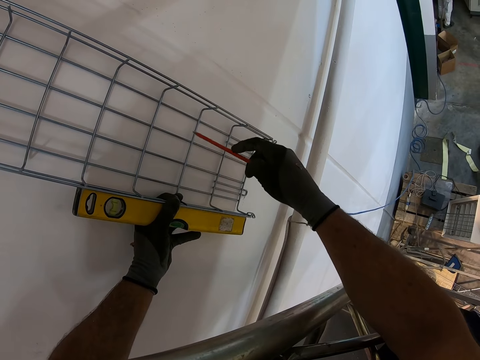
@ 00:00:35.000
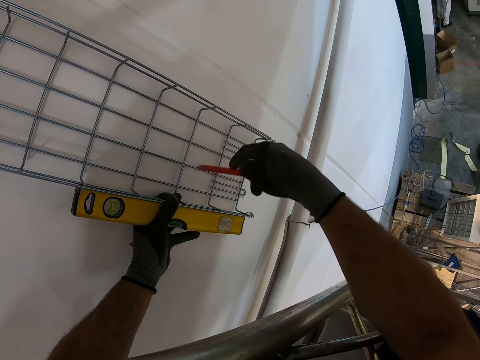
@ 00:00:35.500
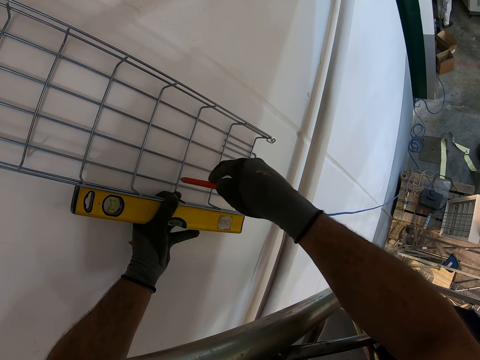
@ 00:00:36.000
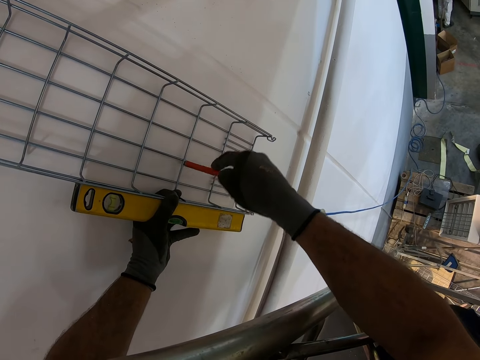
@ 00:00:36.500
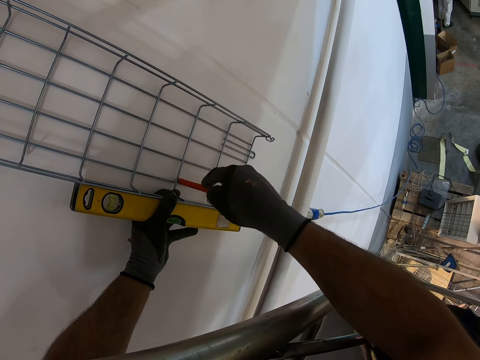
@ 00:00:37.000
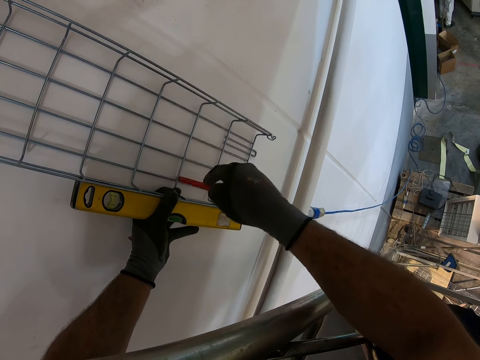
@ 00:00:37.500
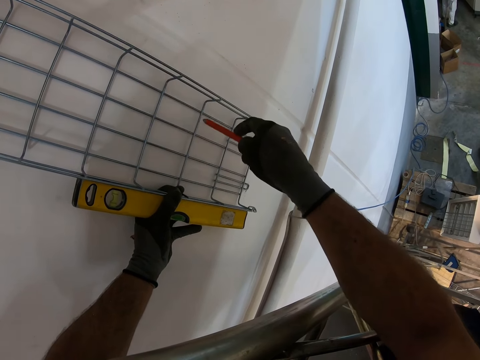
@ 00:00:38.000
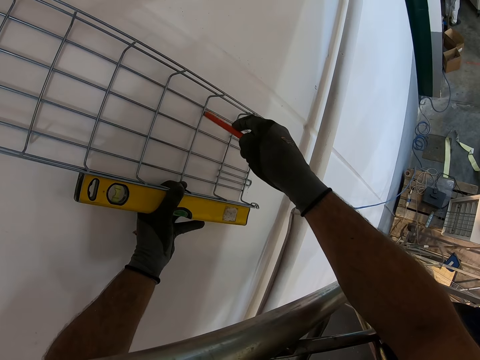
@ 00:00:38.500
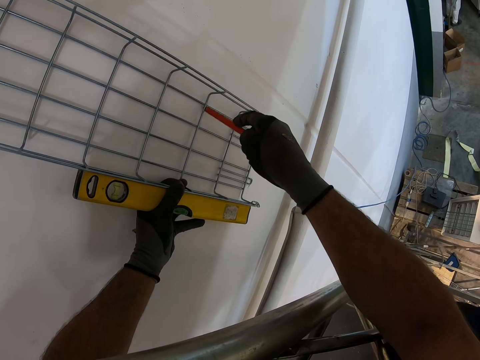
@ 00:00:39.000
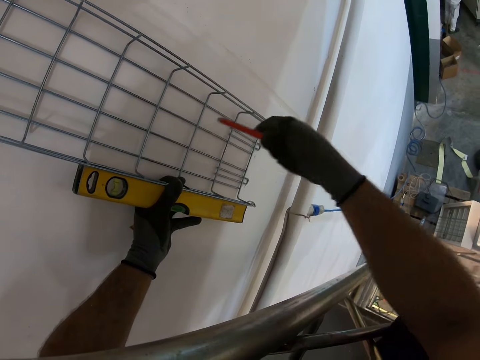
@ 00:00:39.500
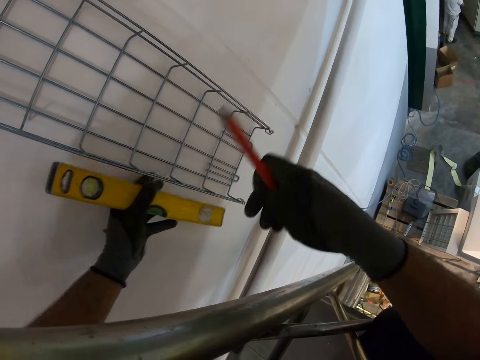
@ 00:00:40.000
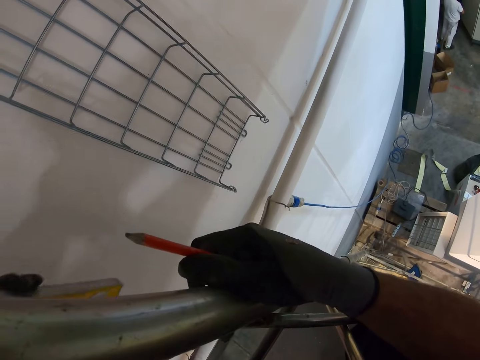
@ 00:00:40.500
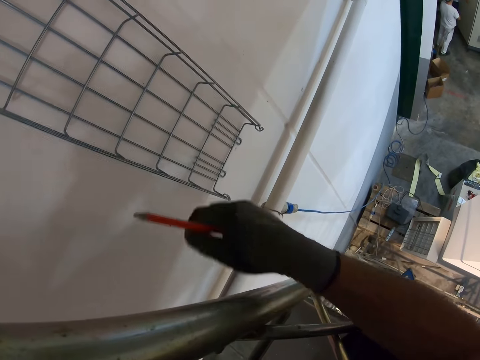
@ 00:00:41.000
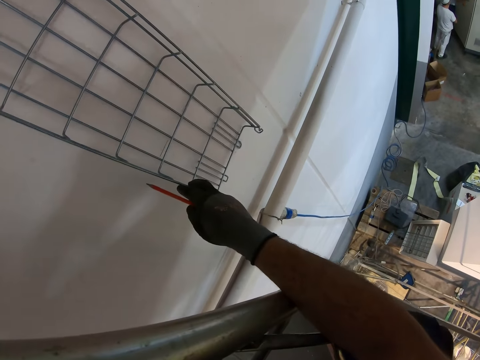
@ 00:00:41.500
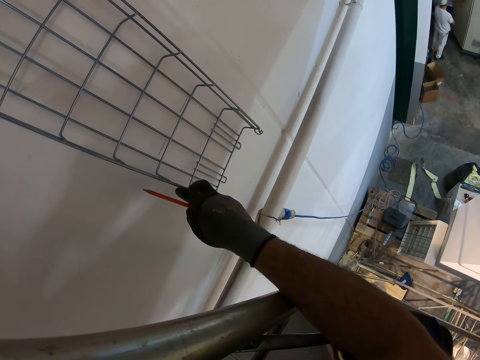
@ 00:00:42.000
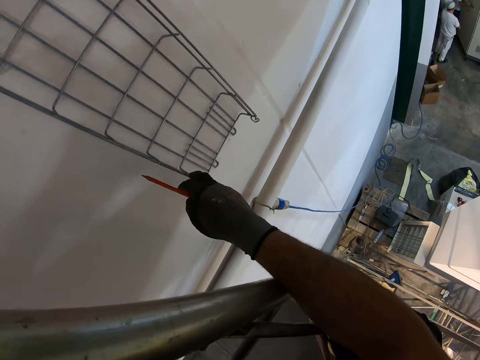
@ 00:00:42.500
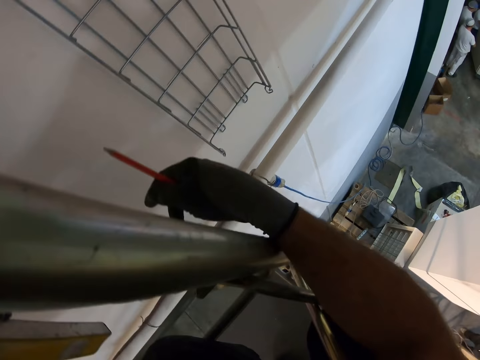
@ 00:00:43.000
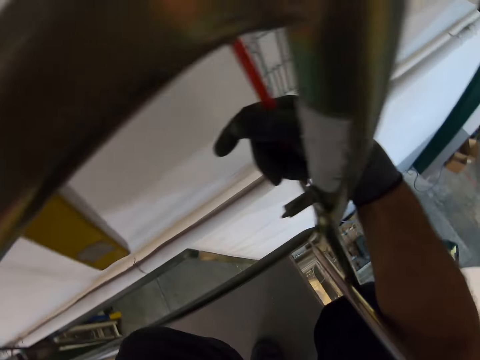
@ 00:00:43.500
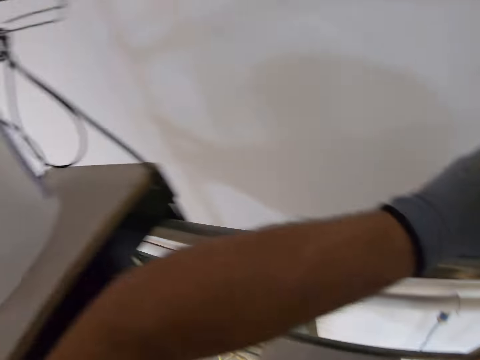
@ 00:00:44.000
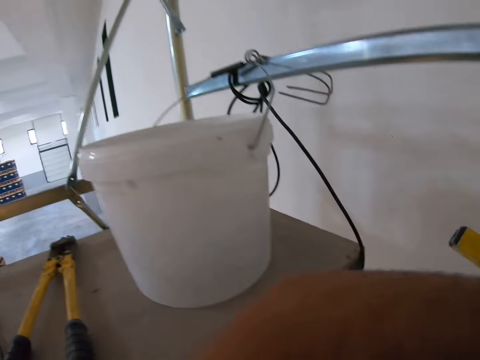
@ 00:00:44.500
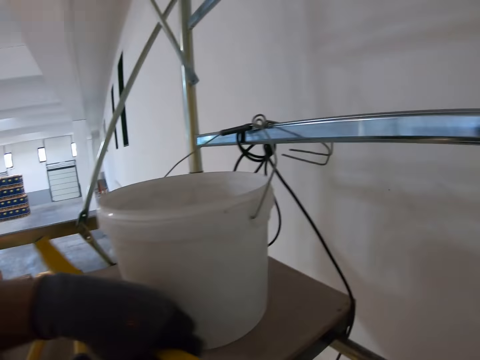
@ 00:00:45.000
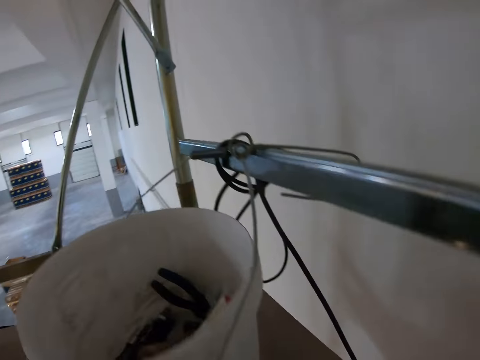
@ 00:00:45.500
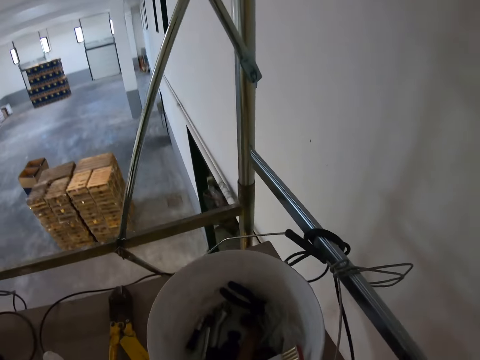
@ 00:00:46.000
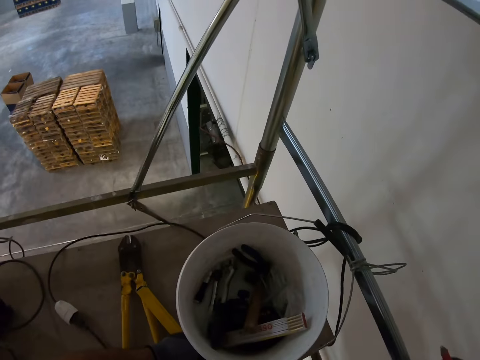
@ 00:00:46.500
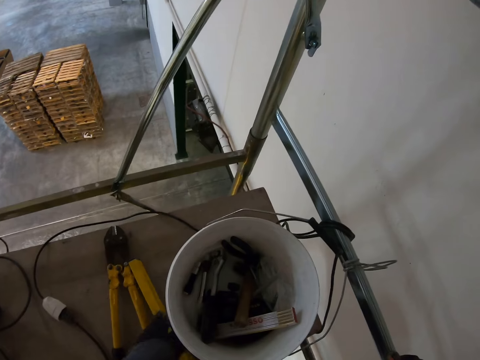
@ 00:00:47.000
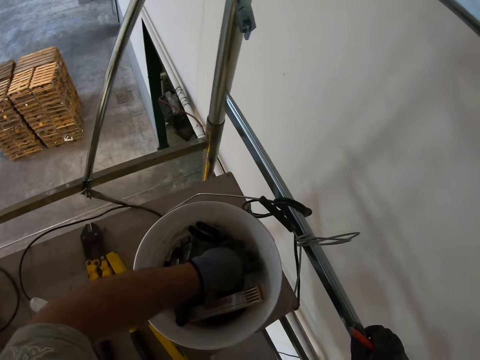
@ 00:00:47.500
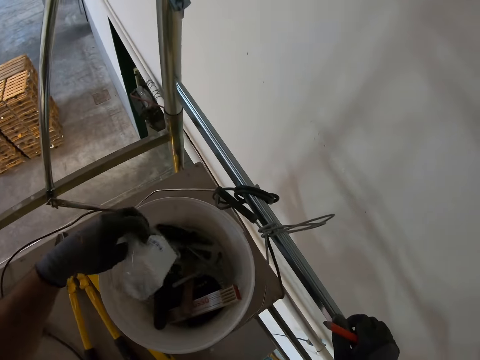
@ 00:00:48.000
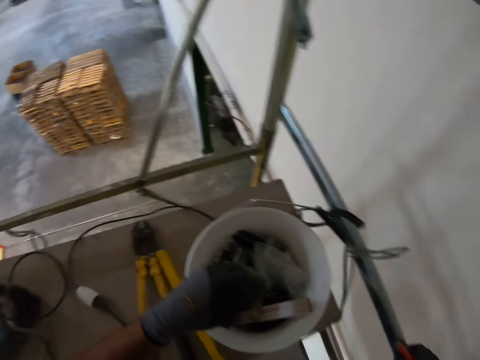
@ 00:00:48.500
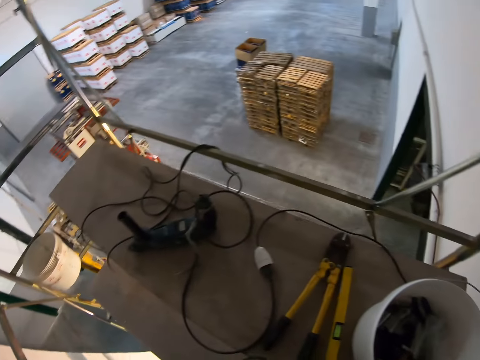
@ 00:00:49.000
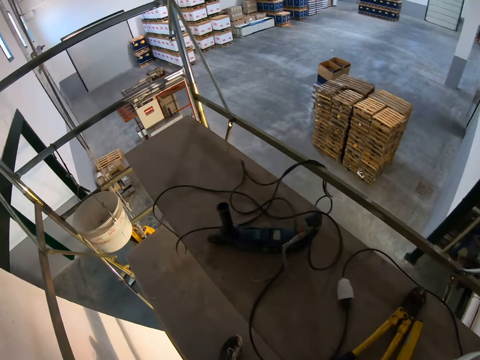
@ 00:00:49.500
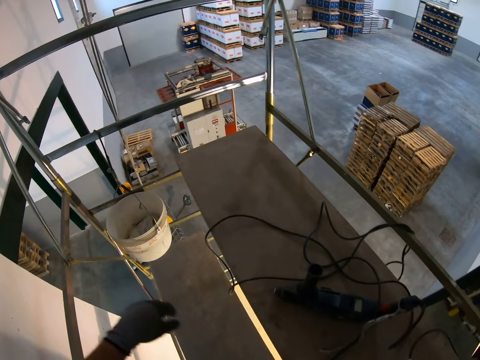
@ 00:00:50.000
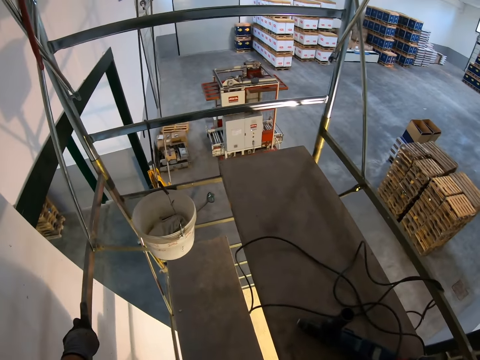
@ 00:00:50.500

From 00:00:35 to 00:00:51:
The camera wearer marks a point with the pencil. They draw the wall. They draw the wall again. They look around, adjust the wire mesh cable tray, and look around. They place the spirit level on the board. They pick up the paper, drop the paper, and walk around.

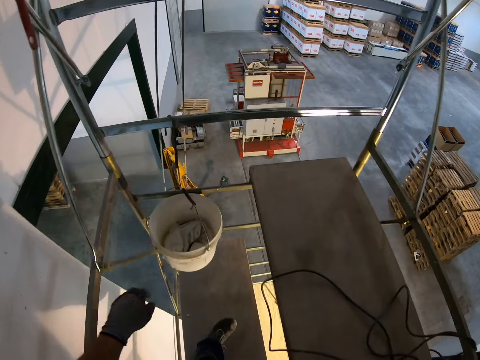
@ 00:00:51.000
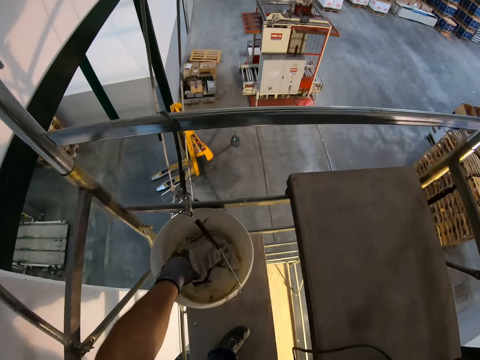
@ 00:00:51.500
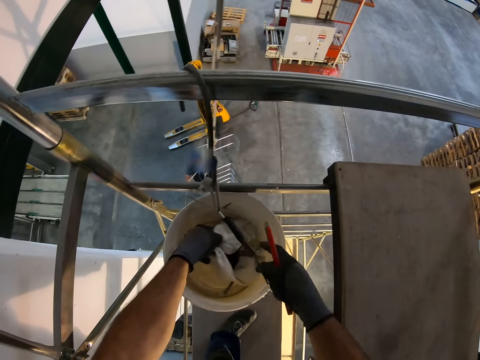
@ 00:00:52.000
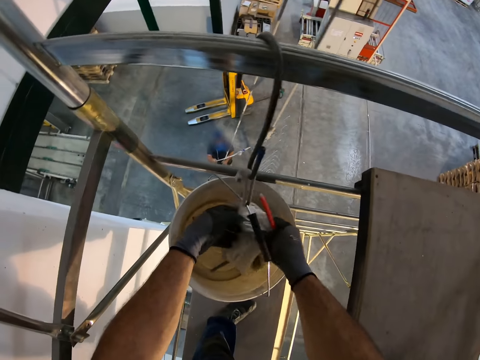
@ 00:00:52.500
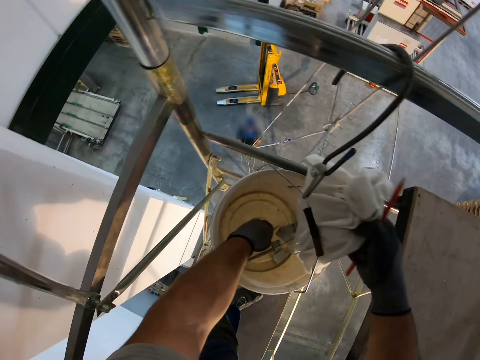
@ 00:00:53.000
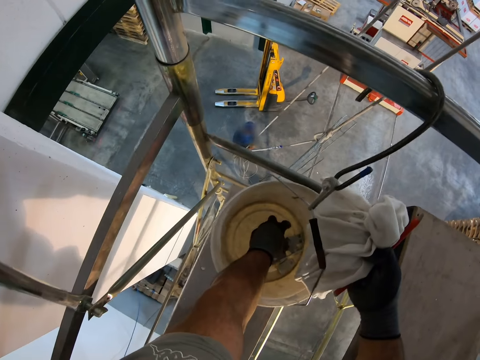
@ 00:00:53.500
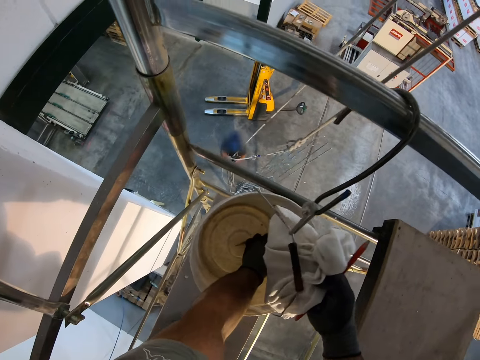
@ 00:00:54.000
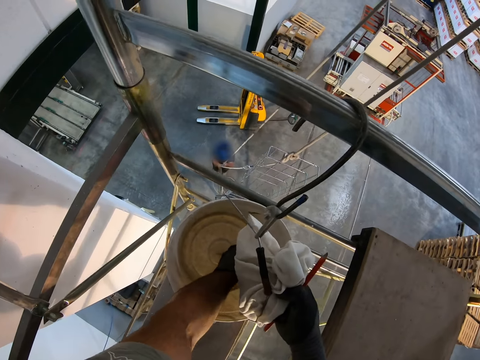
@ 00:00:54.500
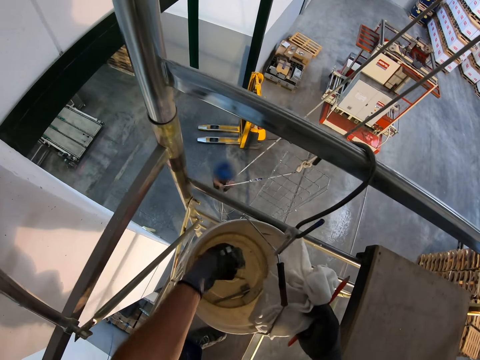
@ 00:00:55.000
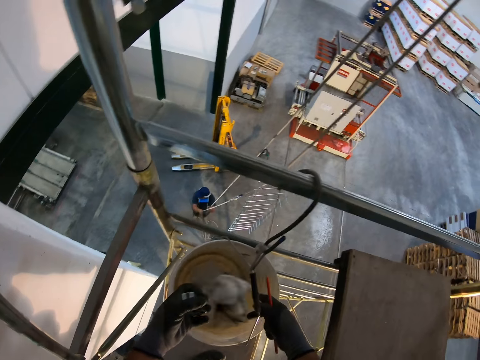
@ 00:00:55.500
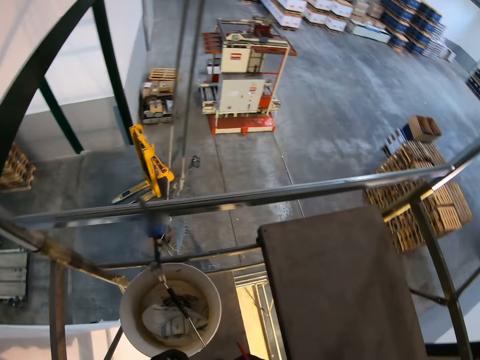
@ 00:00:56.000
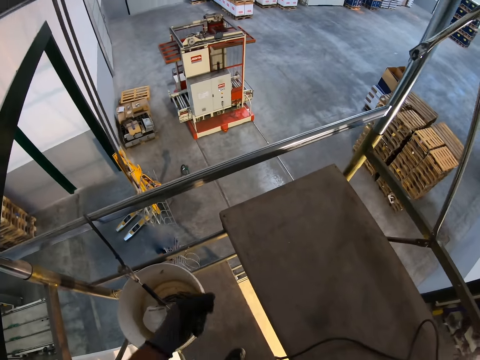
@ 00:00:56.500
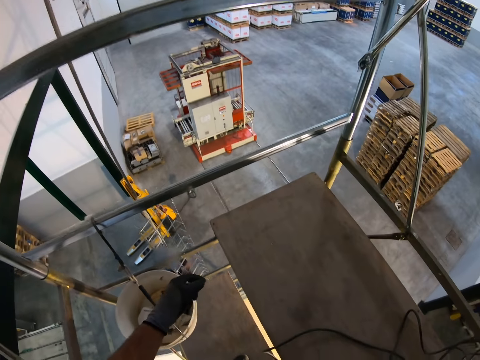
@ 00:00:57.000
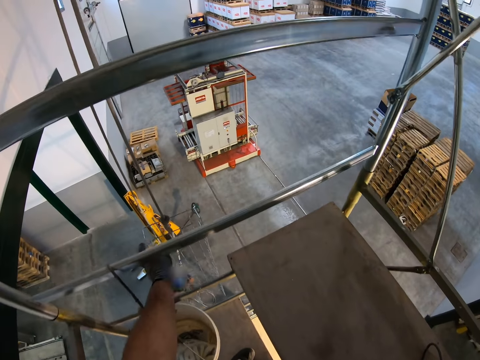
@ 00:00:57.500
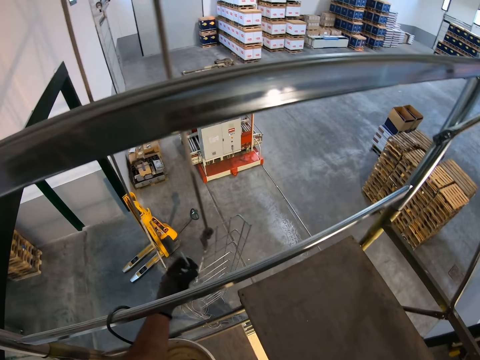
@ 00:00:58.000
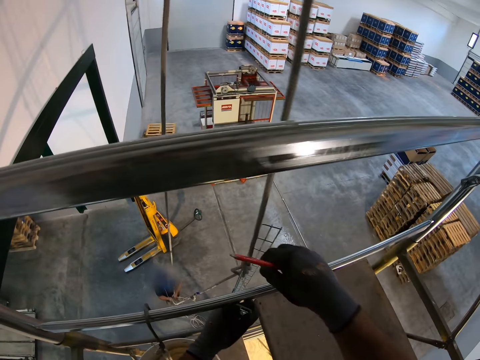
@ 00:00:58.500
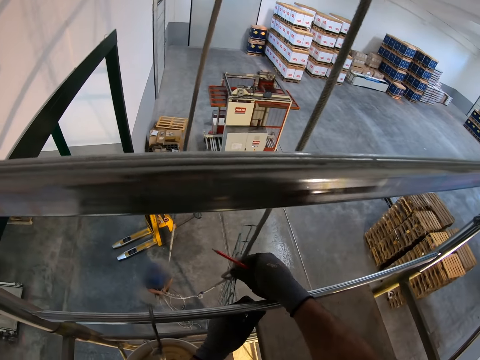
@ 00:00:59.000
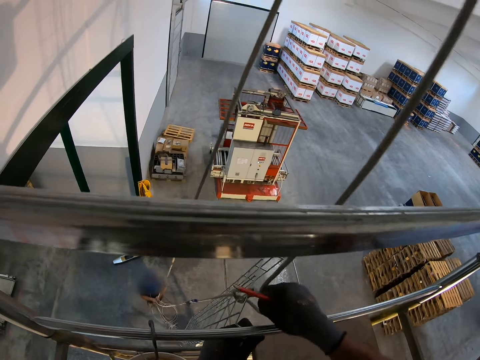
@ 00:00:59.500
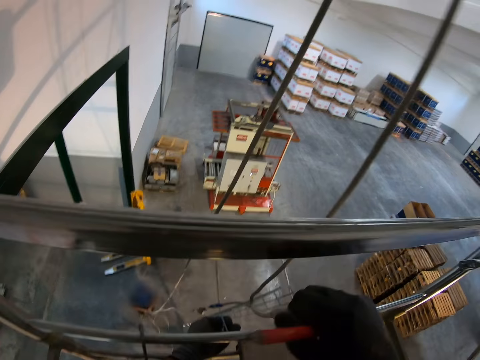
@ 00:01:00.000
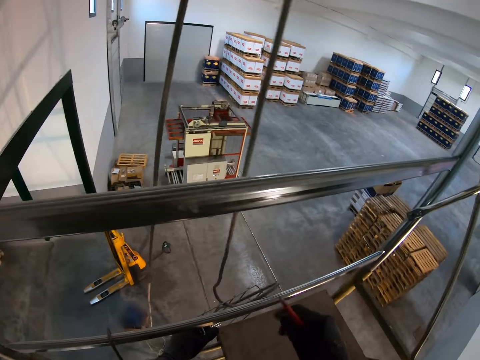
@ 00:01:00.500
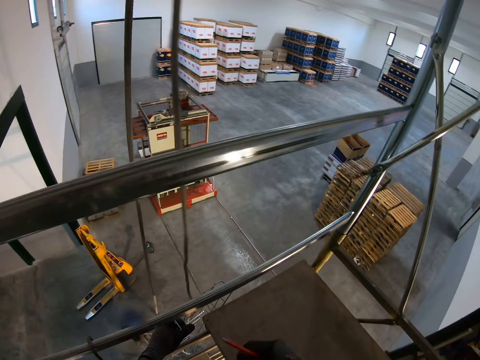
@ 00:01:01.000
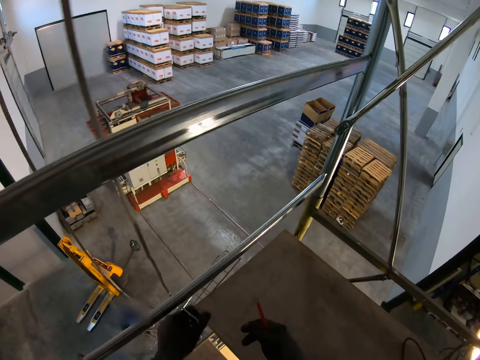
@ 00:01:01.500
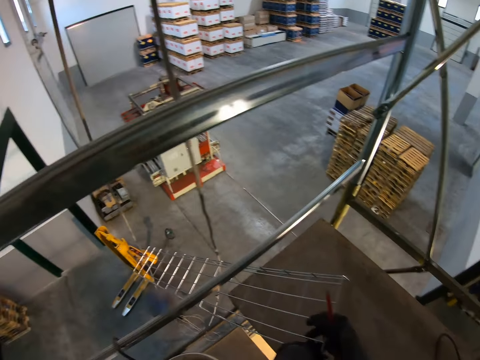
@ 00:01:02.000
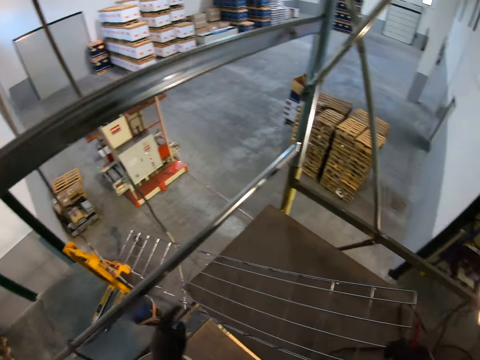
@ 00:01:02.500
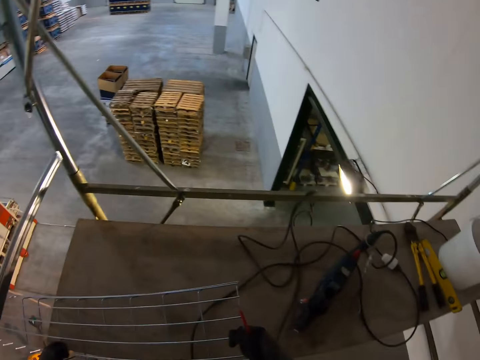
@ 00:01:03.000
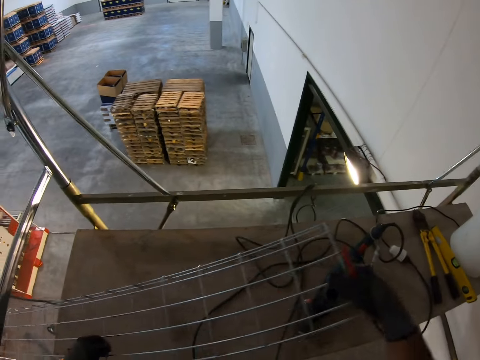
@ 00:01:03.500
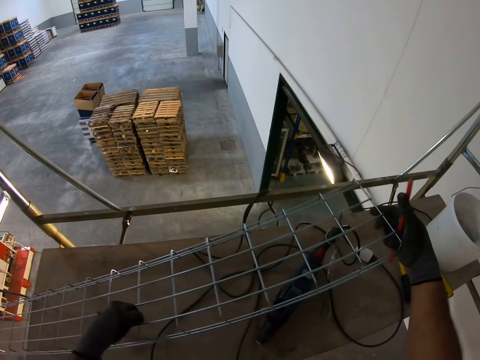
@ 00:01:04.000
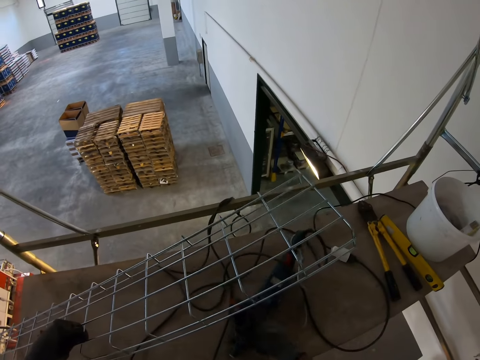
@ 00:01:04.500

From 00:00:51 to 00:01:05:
The camera wearer picks up the cloth. They pick up wall brackets. They pick up the cloth again. They drop the cloth. They pick up the wire mesh cable tray. They untie a knot on the wire mesh. They pull the wire mesh cable tray.
